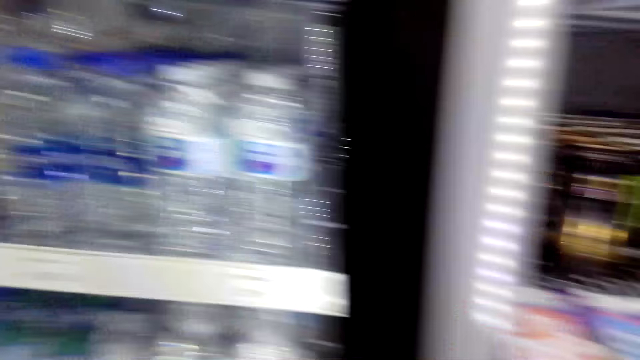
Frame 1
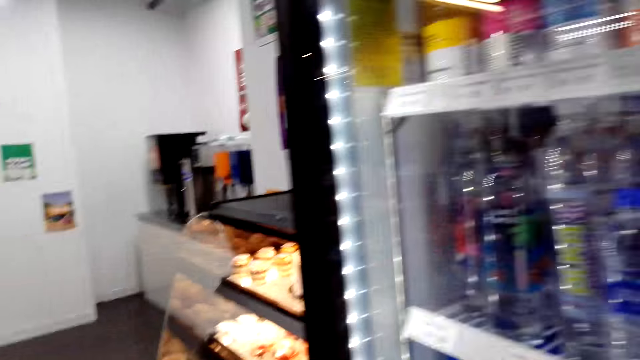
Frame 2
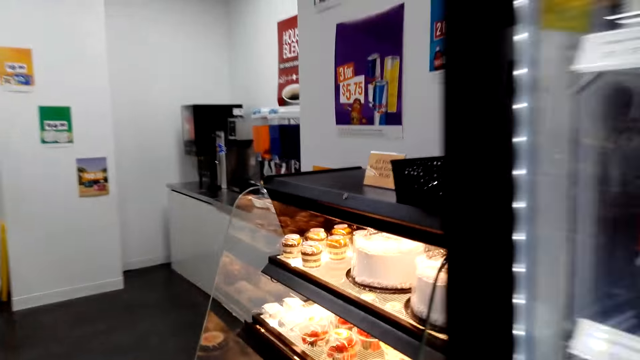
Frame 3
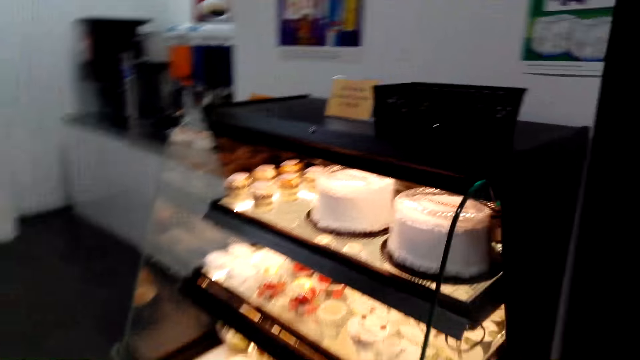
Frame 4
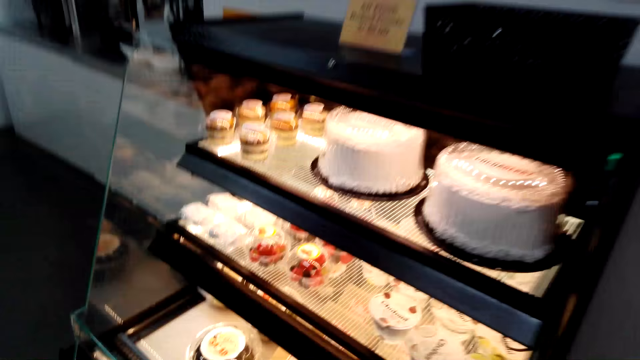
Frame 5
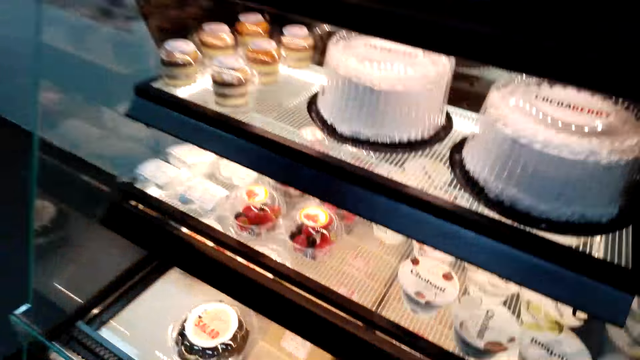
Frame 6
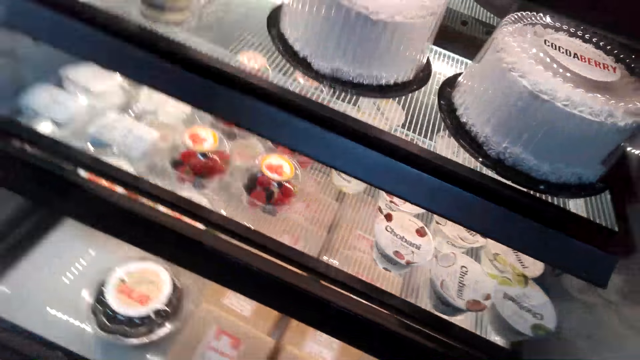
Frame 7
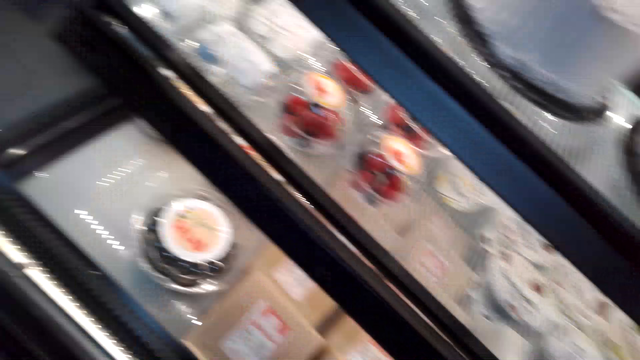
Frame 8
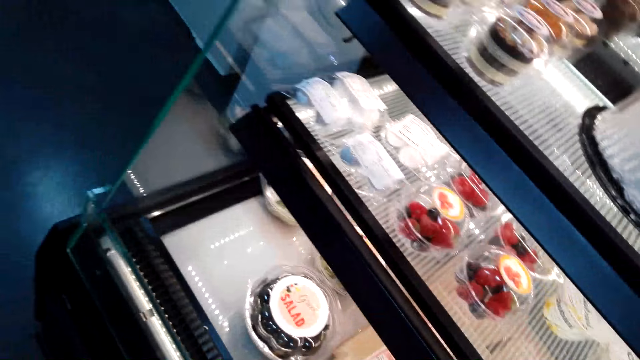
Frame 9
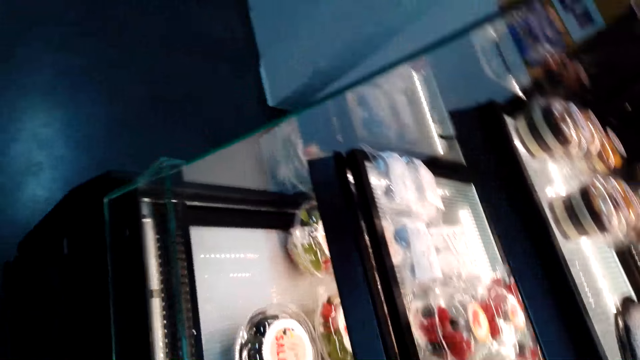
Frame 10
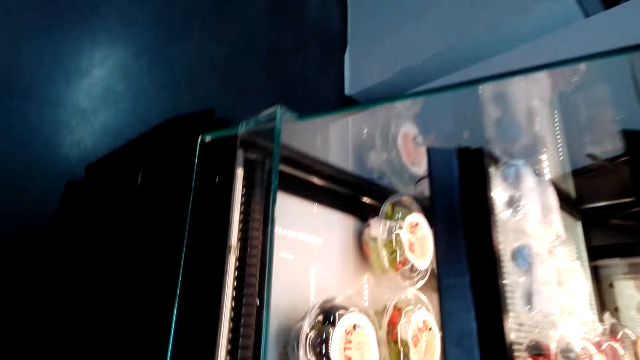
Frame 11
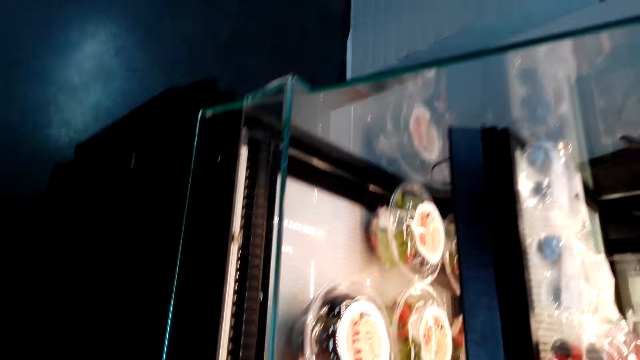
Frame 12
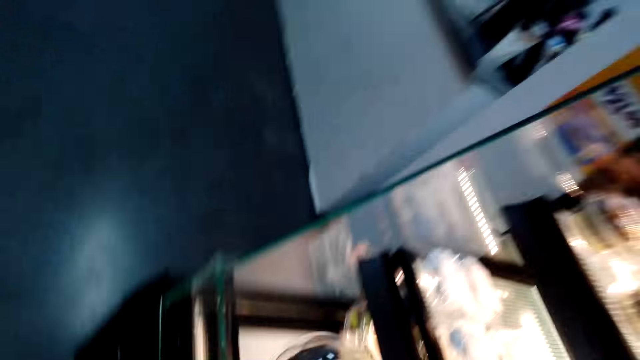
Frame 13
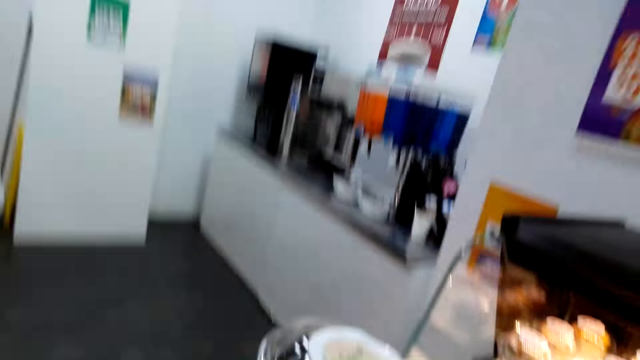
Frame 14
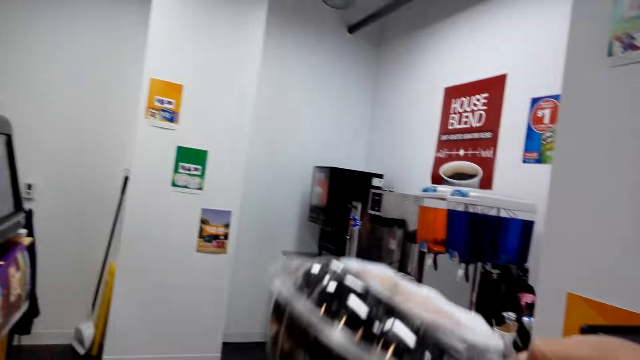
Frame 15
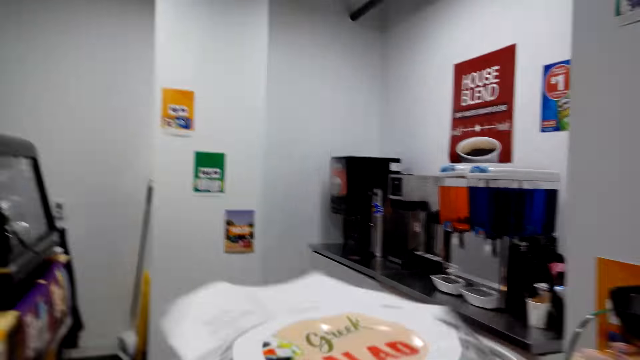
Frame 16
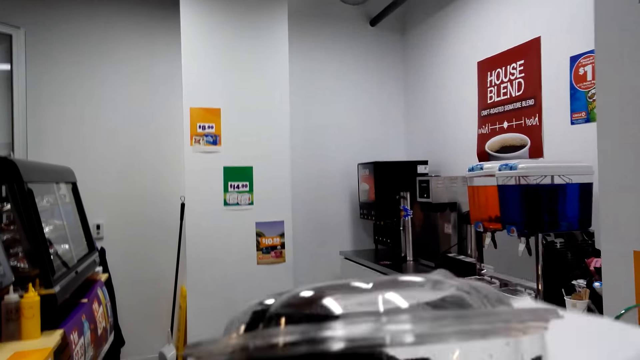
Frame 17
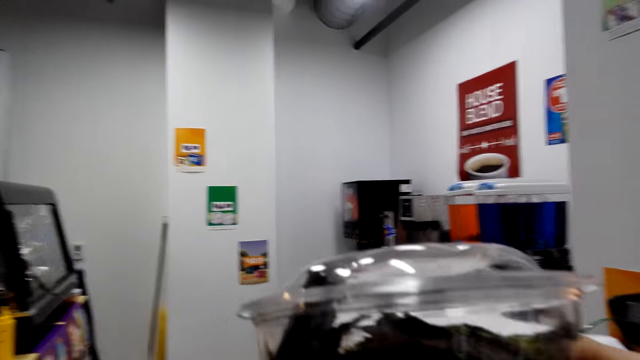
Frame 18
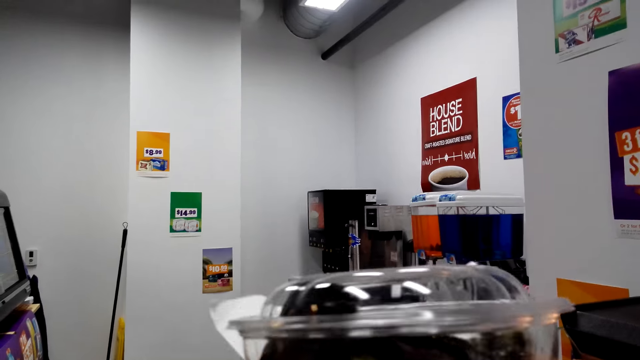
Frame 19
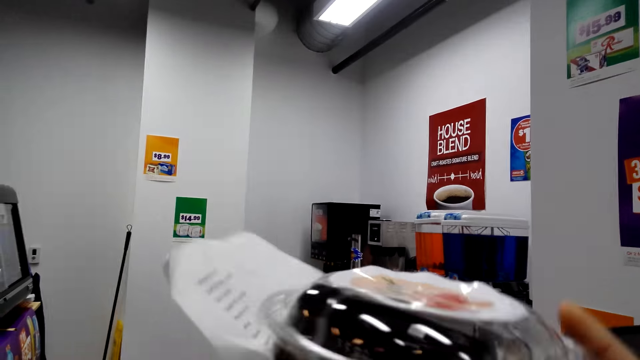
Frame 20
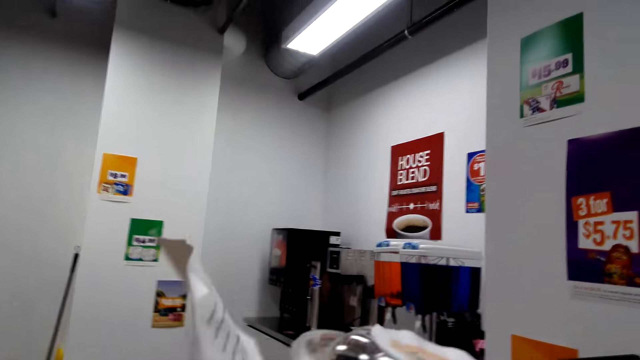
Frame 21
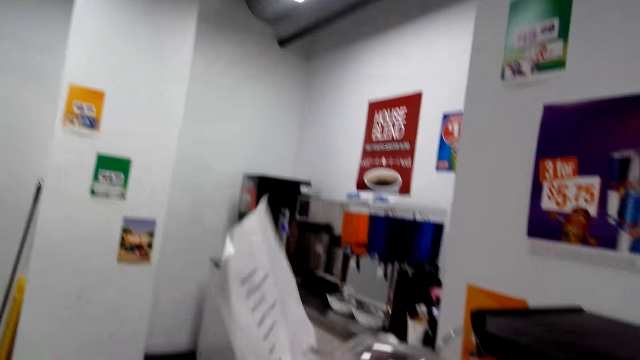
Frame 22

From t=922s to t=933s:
The camera wearer walks around in the store. They pick a salad. They stand at a cake display stand in the store. They hold a cake plastic container in the store. They look at the salad in the can.

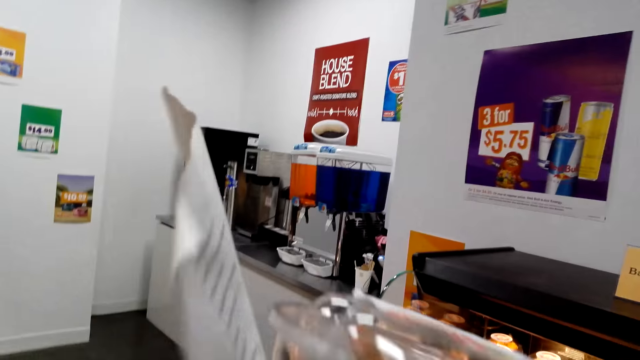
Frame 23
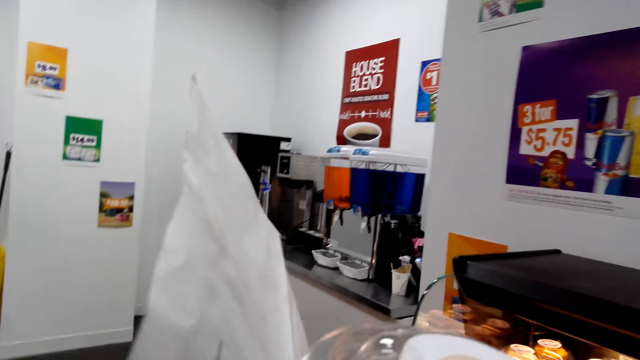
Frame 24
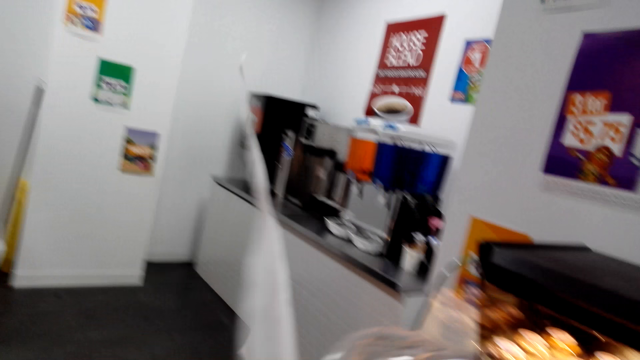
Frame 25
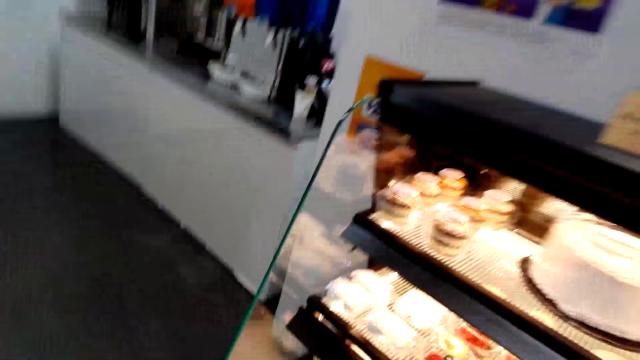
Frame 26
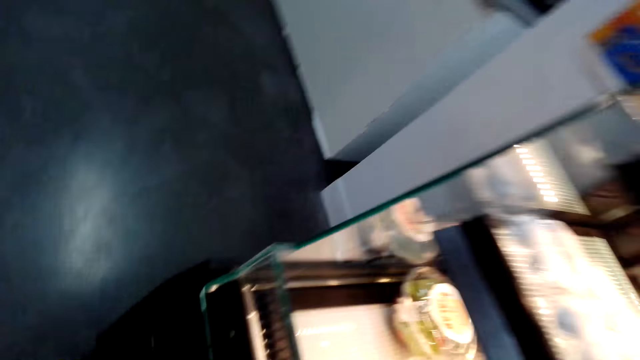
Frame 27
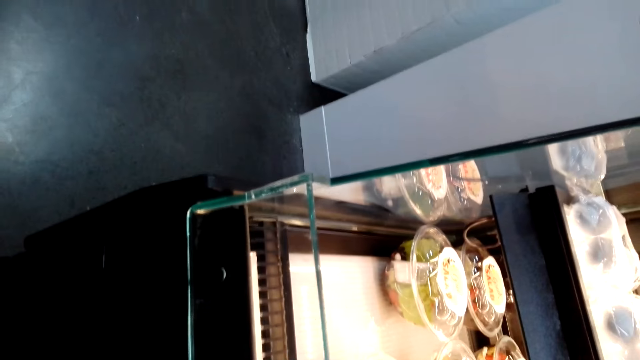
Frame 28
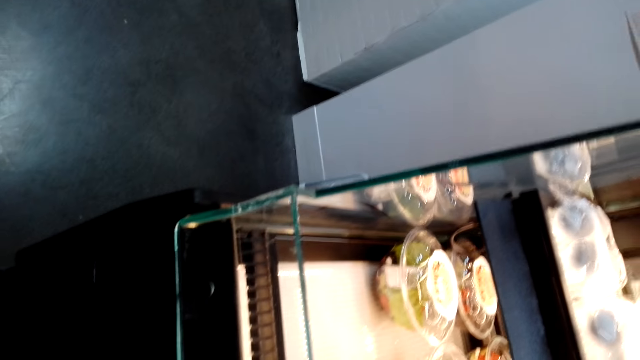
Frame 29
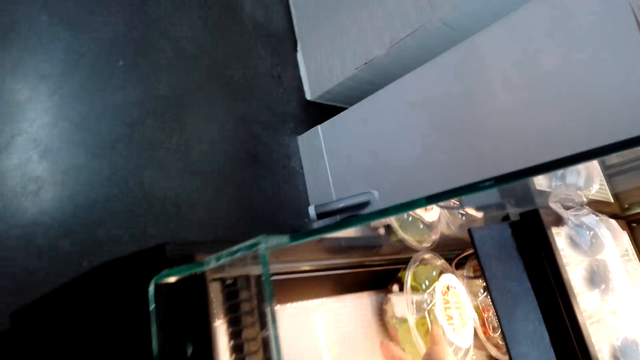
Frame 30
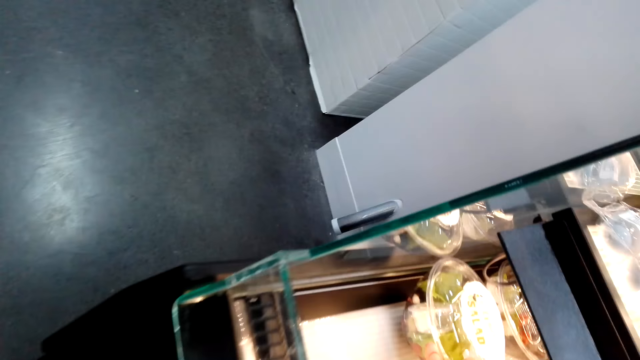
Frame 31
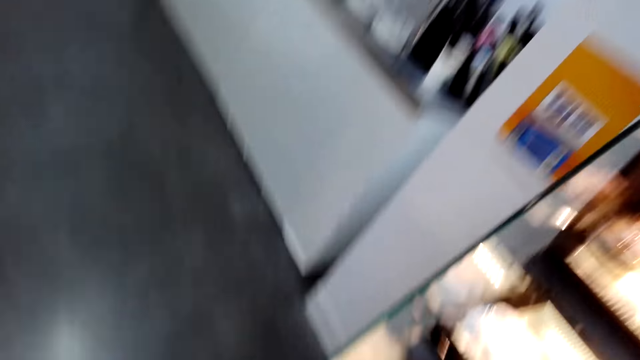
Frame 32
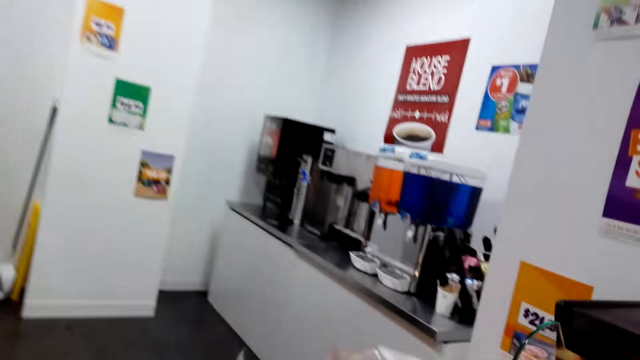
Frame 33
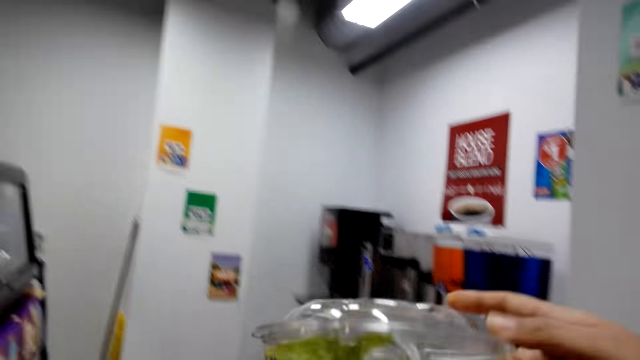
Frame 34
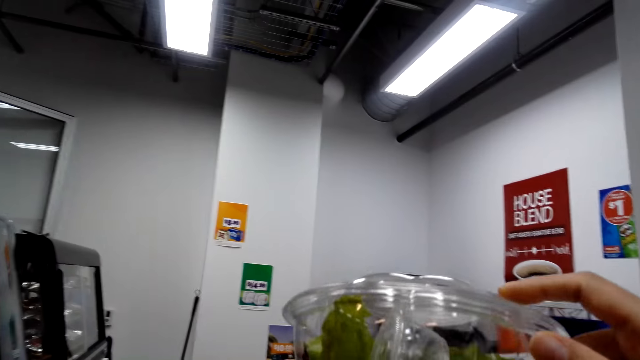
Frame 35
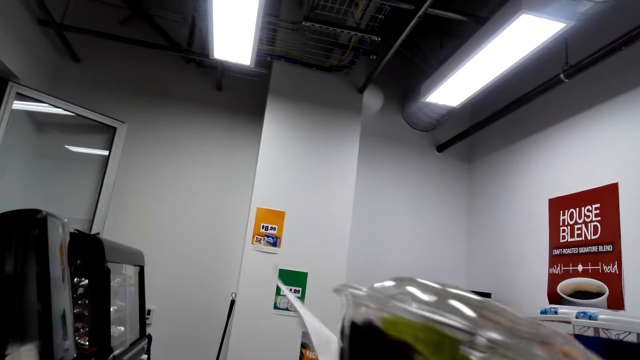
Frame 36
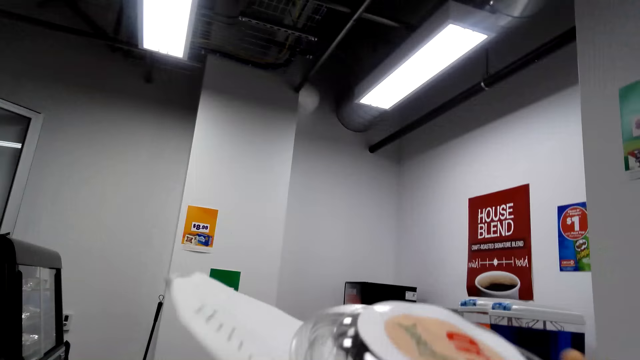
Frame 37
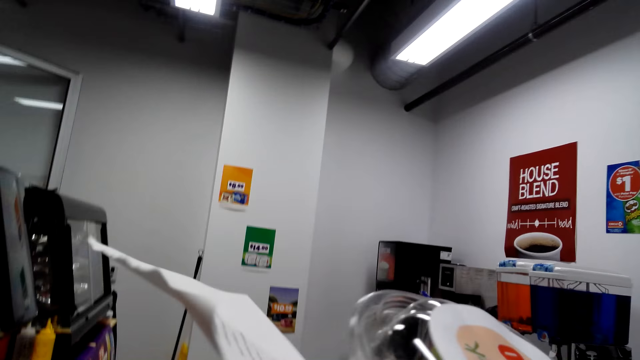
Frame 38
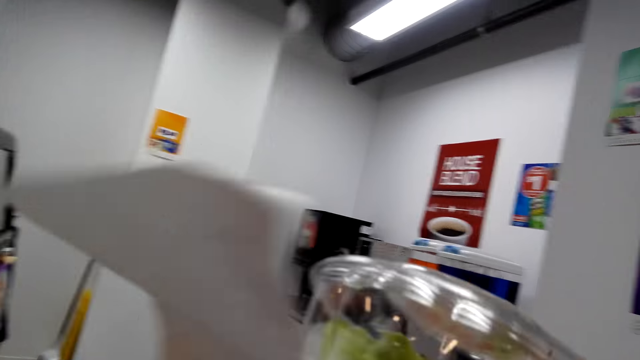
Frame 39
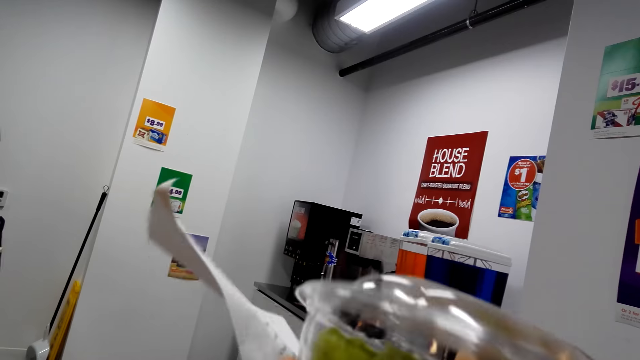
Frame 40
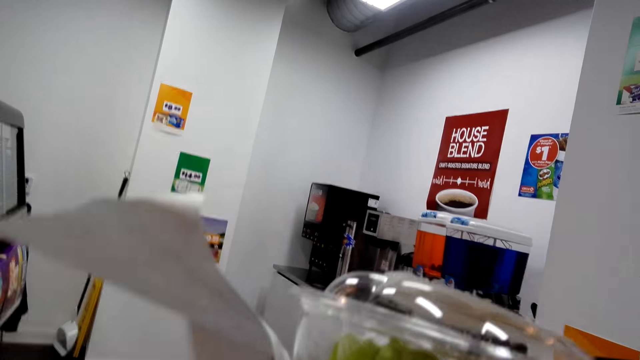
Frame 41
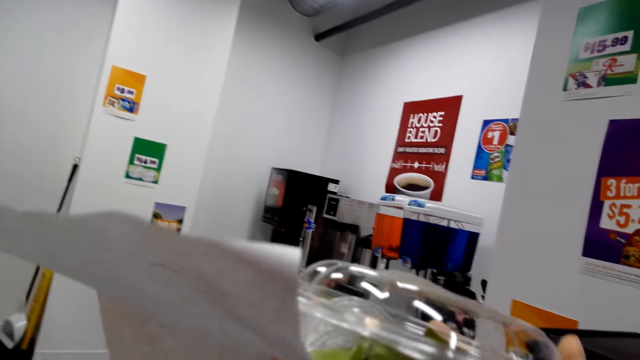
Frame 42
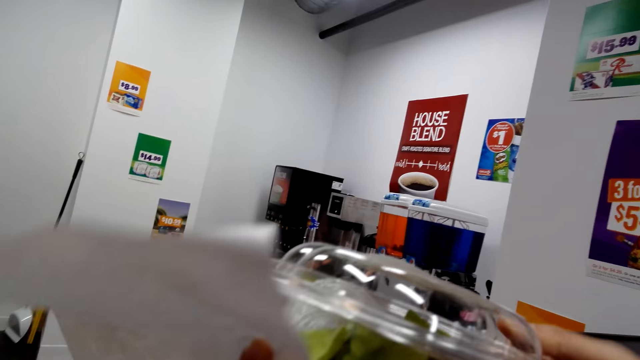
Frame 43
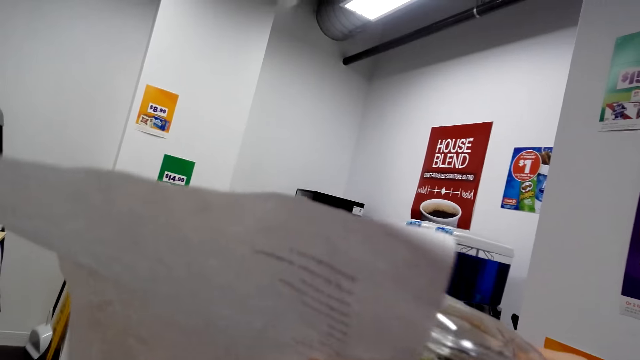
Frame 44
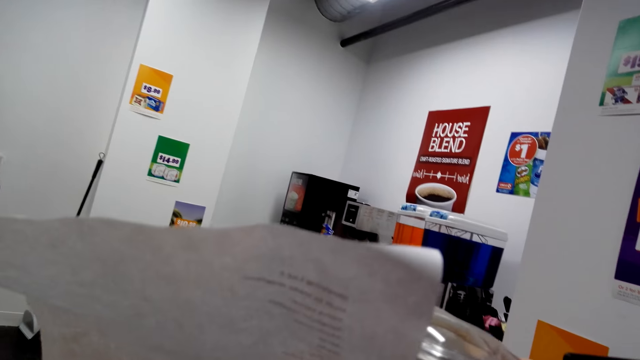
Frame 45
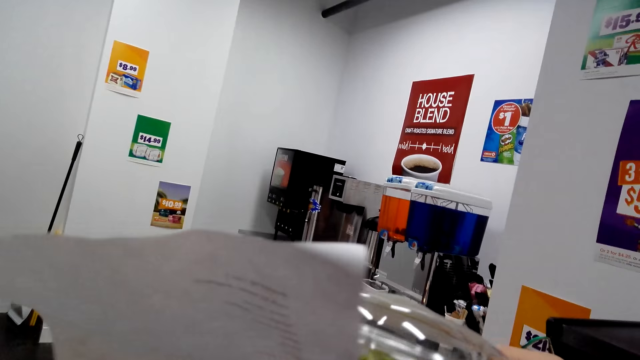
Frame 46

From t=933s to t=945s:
The camera wearer holds a piece of paper in the store. They put back the salad in the displaying machine. They pick a plastic container of salad from a cake display stand. They look at the salad in the can. They hold the salad plastic container in the store.
